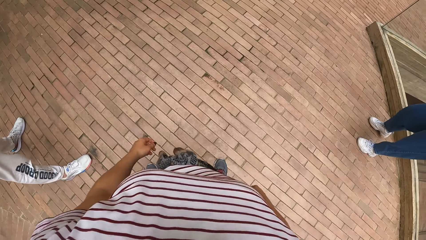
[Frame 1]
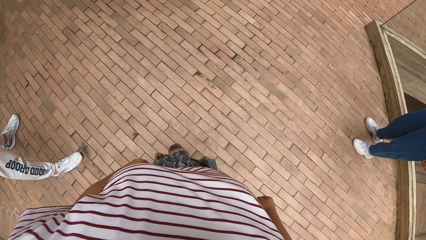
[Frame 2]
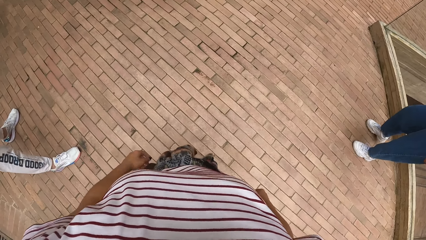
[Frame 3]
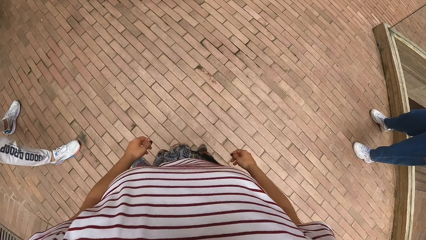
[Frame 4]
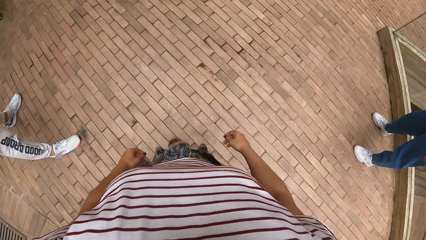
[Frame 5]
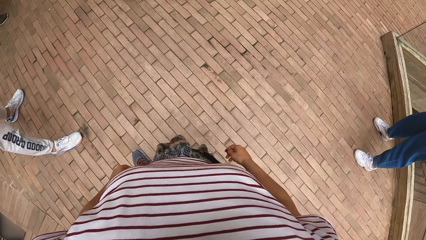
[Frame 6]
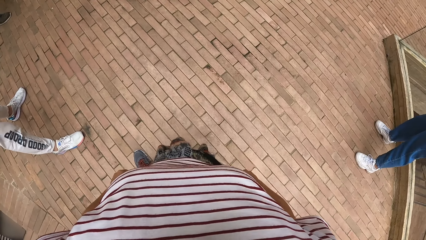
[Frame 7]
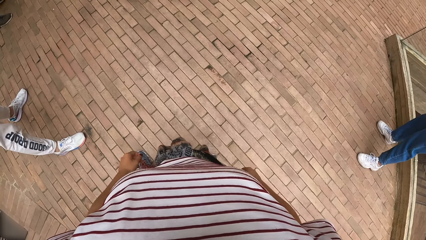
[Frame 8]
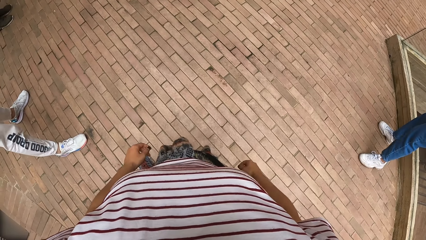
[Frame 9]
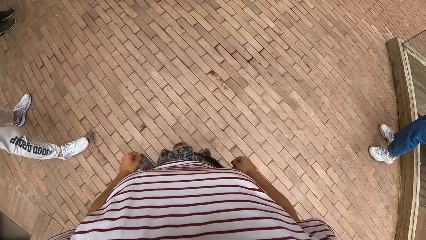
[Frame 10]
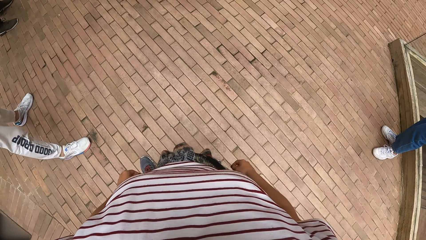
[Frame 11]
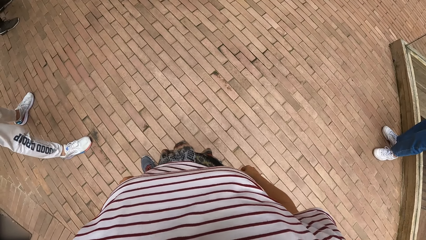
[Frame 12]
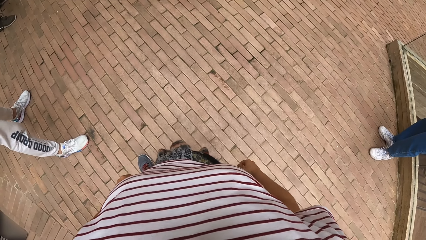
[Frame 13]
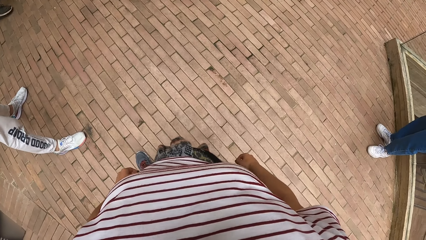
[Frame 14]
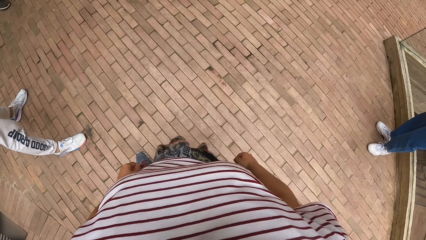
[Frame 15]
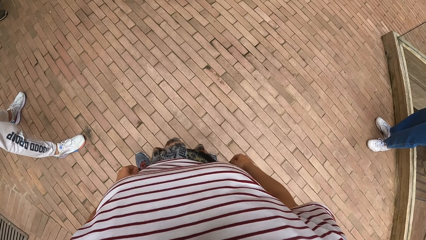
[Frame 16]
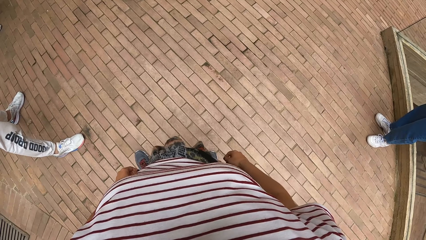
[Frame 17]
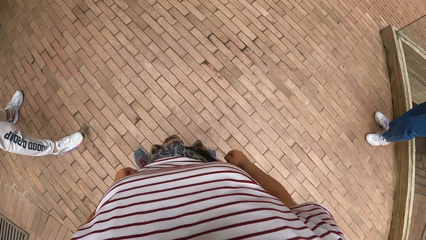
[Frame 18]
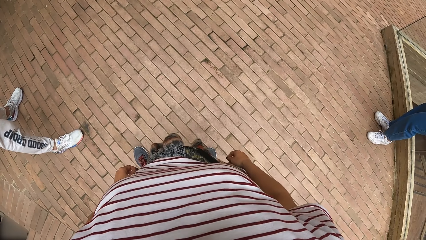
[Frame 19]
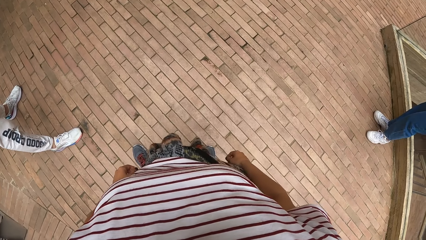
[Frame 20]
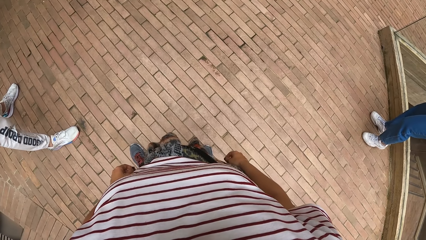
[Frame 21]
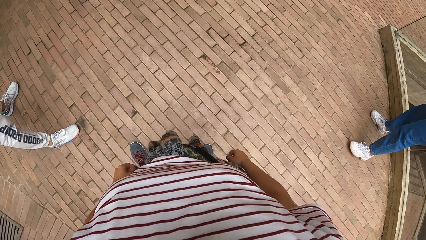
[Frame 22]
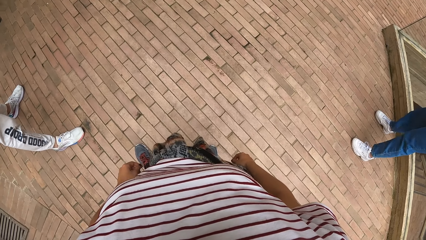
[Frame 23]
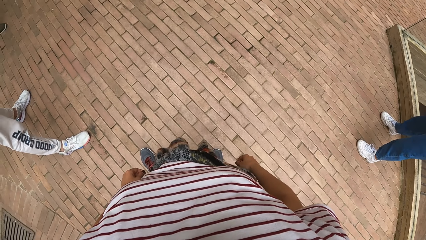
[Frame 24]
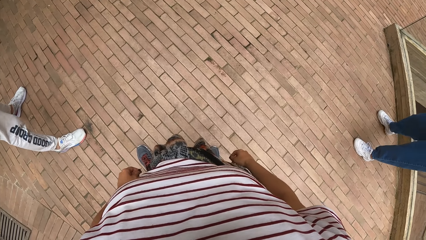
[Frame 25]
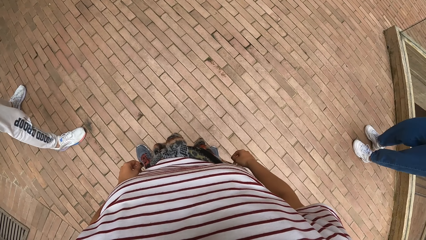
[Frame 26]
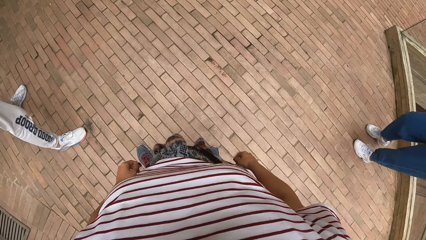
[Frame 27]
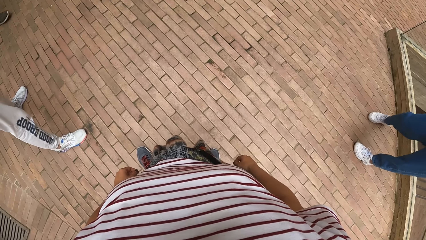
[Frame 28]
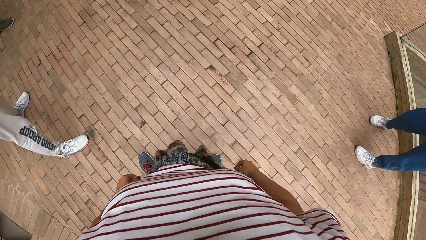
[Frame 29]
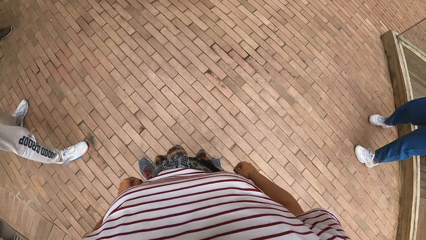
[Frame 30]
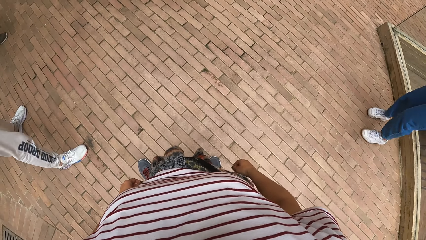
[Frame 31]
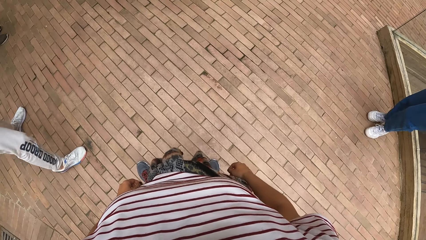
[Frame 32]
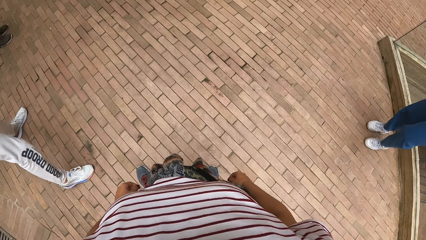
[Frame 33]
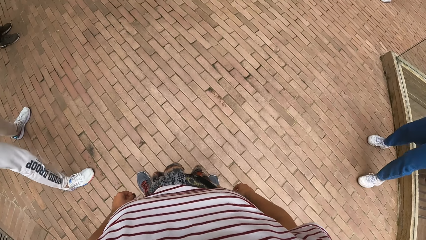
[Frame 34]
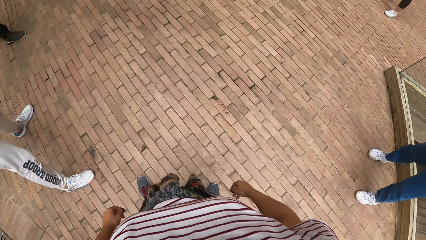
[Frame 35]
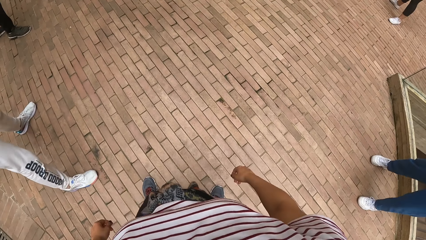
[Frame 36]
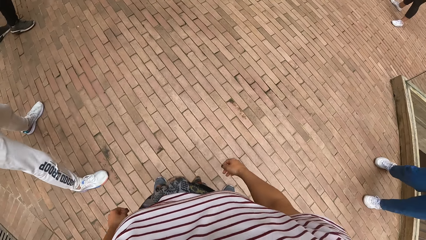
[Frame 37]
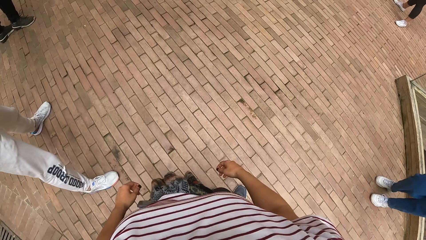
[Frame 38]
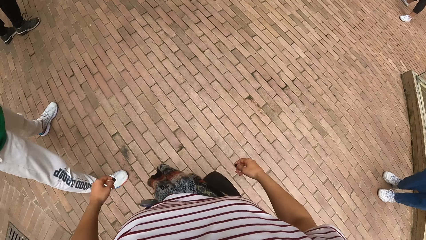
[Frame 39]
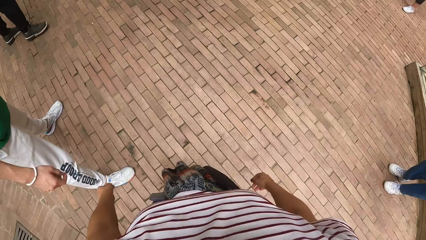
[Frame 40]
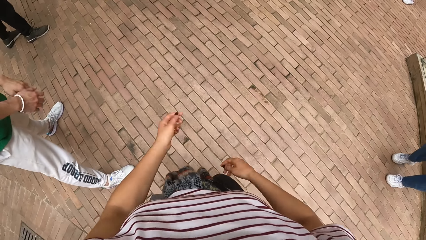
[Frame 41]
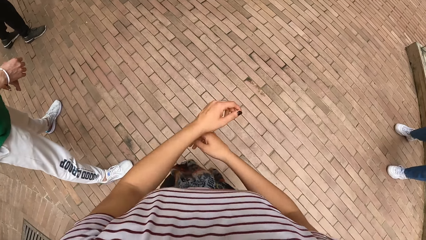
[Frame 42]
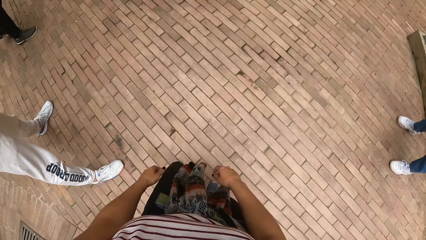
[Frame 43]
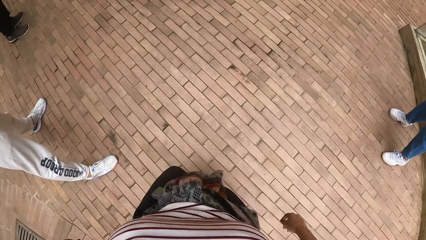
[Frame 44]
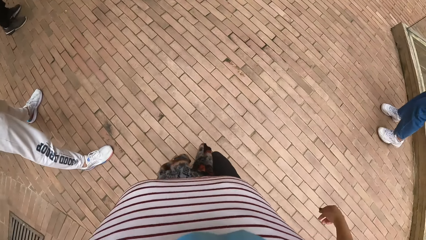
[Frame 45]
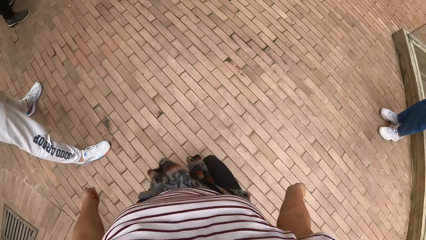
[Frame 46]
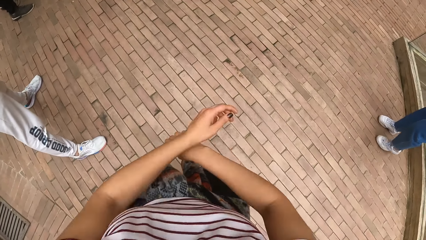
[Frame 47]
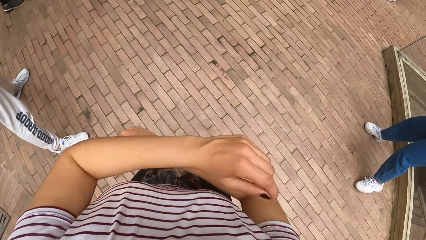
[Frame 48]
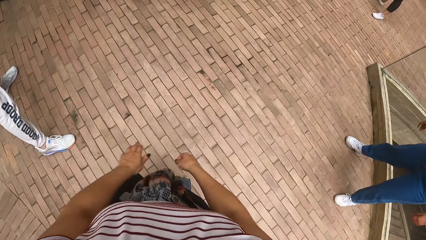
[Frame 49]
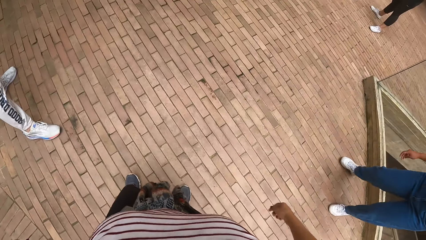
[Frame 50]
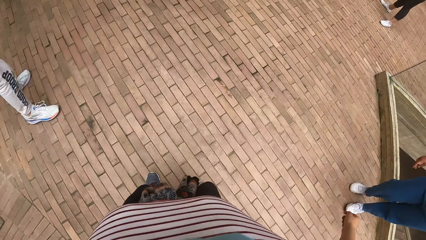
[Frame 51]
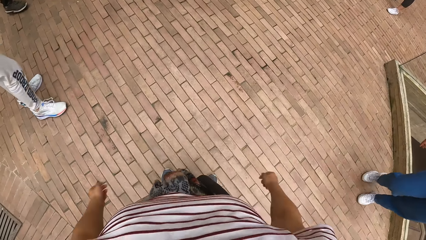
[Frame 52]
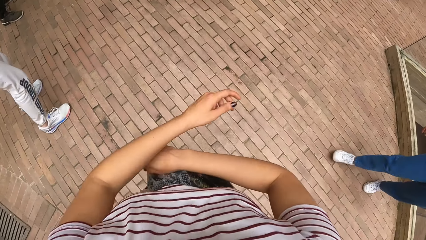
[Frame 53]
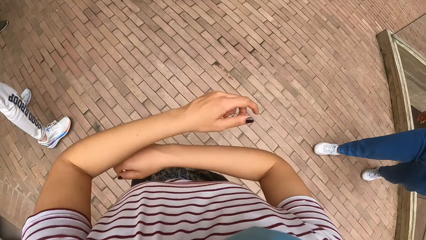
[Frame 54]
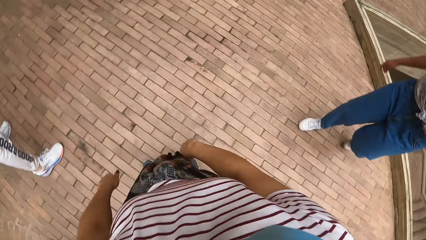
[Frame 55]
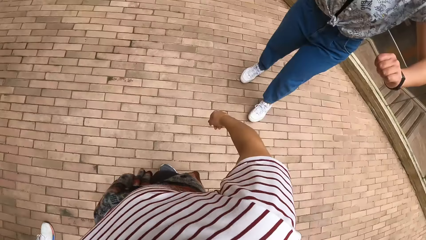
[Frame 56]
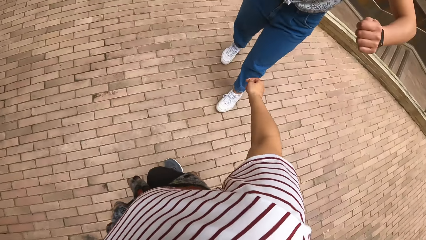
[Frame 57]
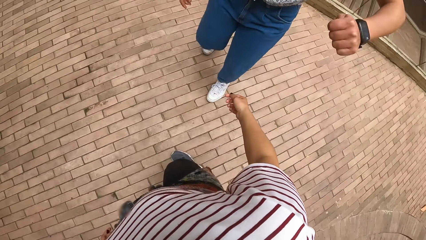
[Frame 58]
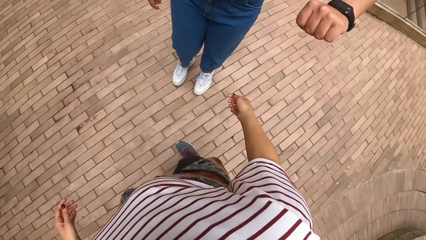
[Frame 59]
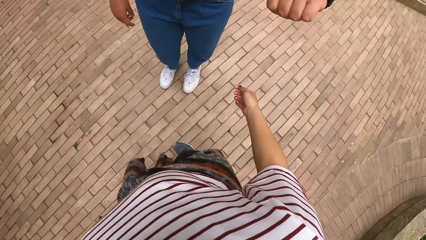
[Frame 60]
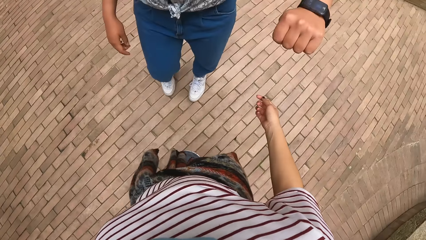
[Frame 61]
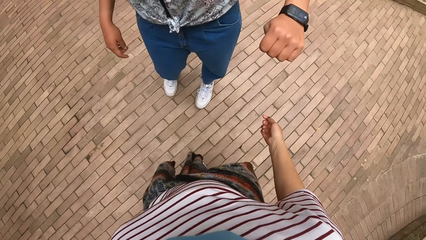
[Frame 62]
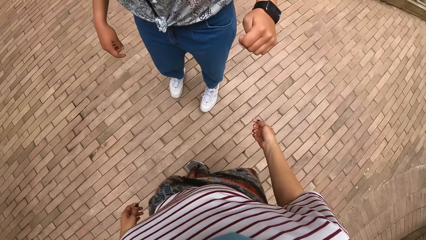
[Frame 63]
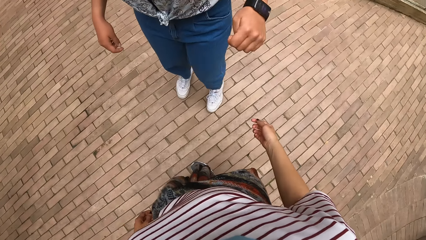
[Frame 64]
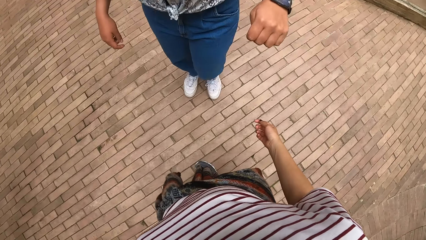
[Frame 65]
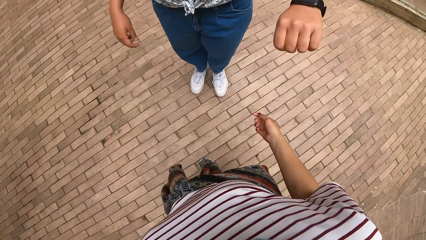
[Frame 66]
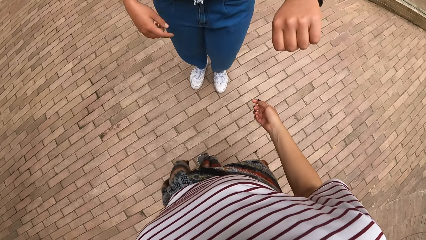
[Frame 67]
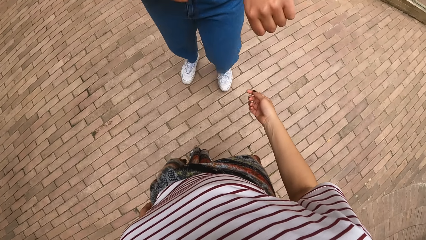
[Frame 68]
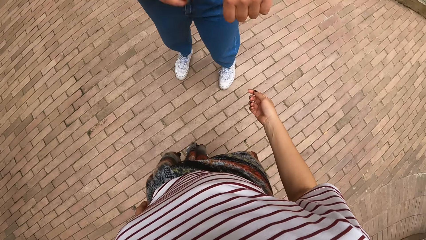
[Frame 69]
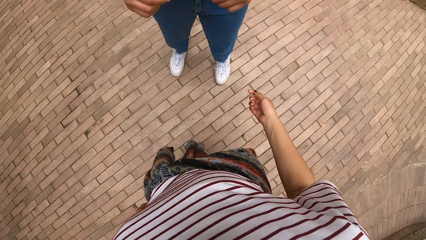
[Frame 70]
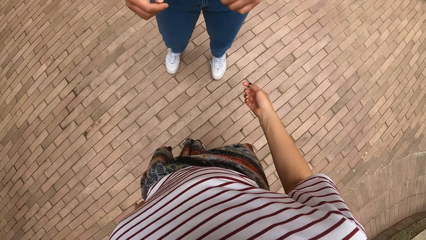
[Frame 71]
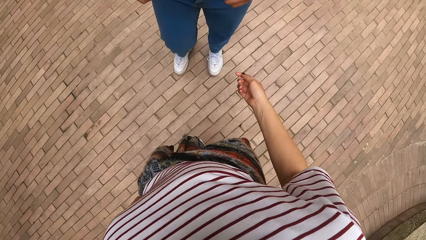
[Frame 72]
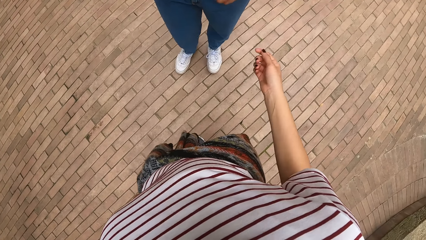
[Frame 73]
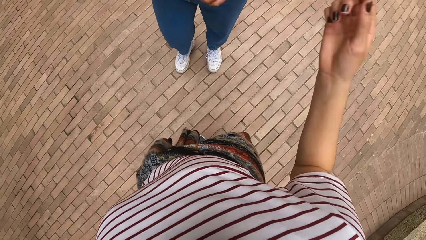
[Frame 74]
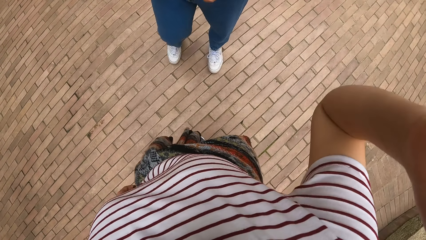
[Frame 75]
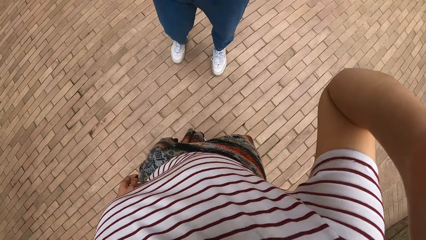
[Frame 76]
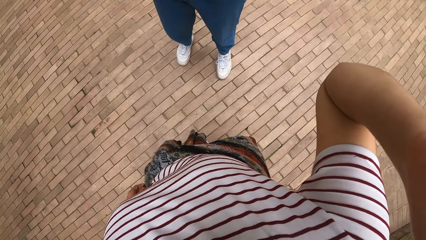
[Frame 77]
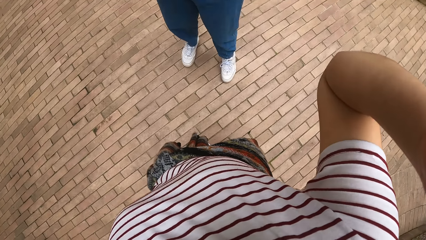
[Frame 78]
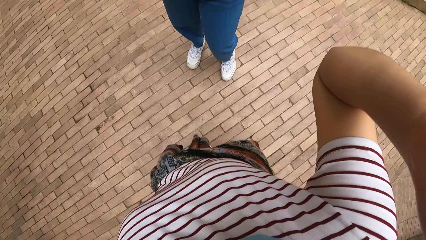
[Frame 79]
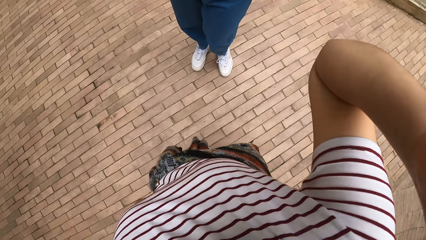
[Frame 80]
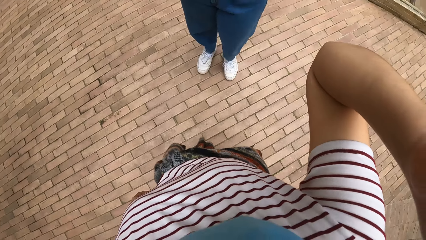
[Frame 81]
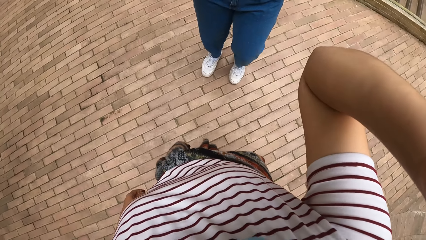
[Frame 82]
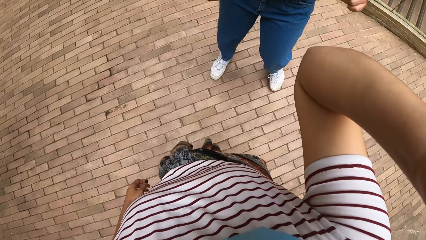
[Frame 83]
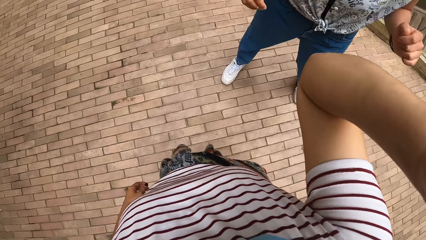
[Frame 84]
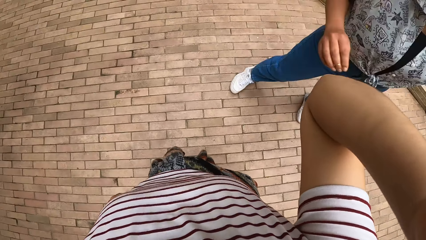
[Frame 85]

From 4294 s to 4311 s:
A woman moves around the pavement. A man moves his hands. The camera wearer dances. She moves her body. The woman walks towards the camera wearer. The woman converses with the camera wearer. The woman moves her body. The camera wearer adjusts the camera on her head with her right hand.
